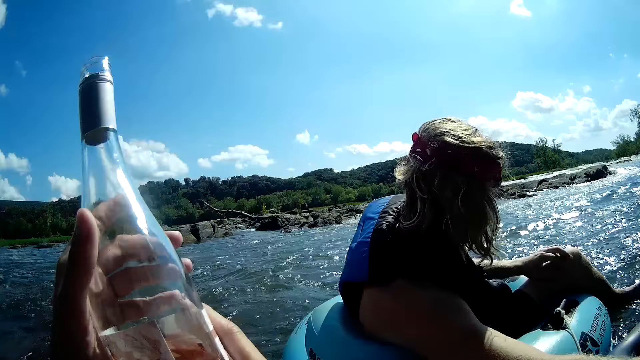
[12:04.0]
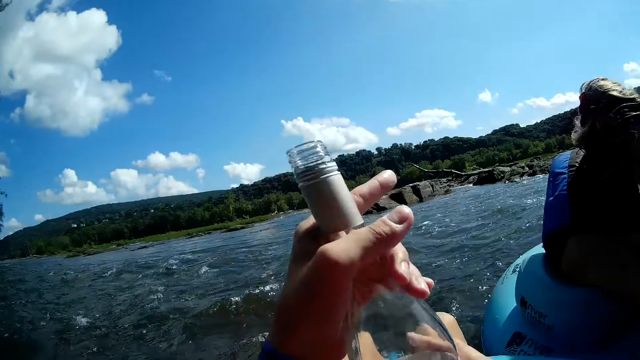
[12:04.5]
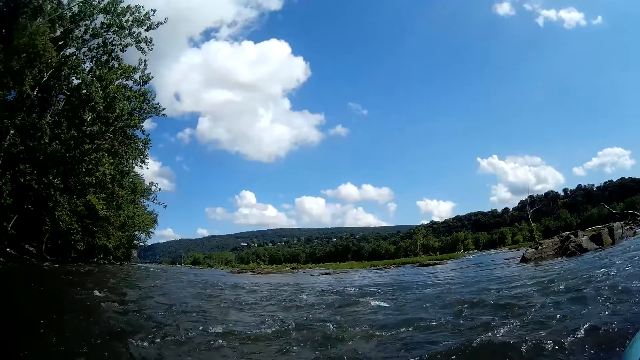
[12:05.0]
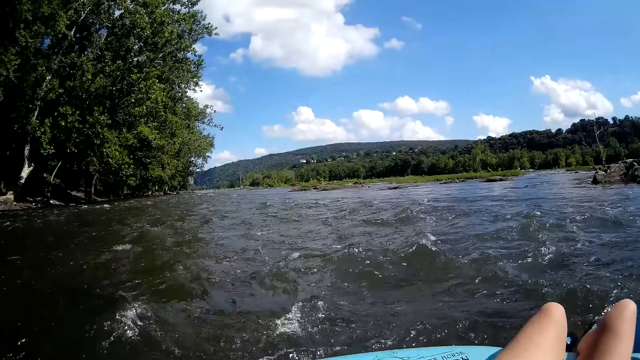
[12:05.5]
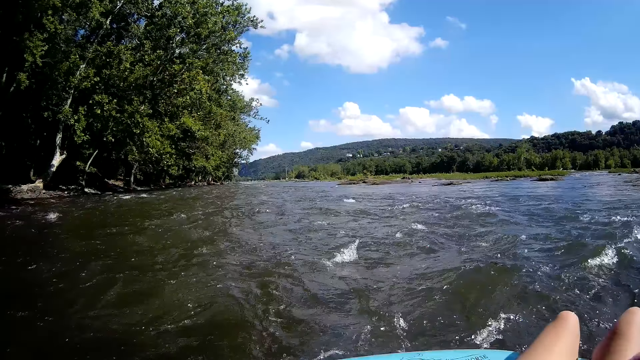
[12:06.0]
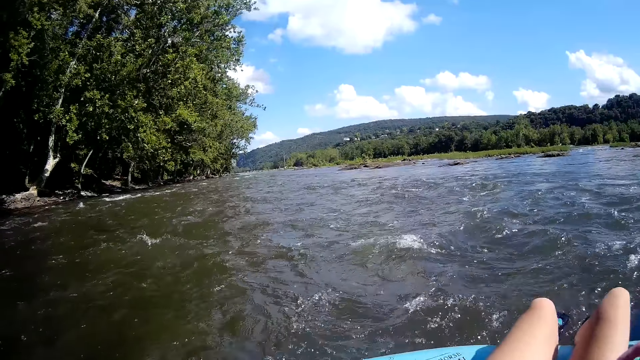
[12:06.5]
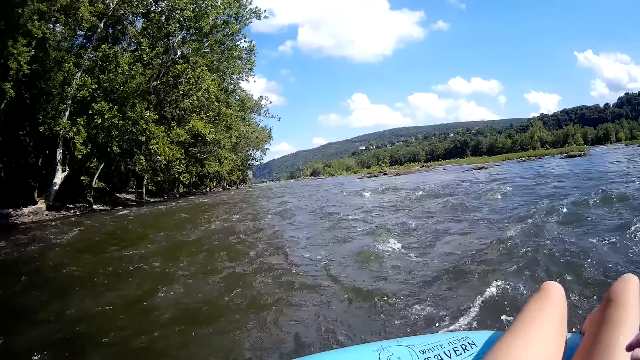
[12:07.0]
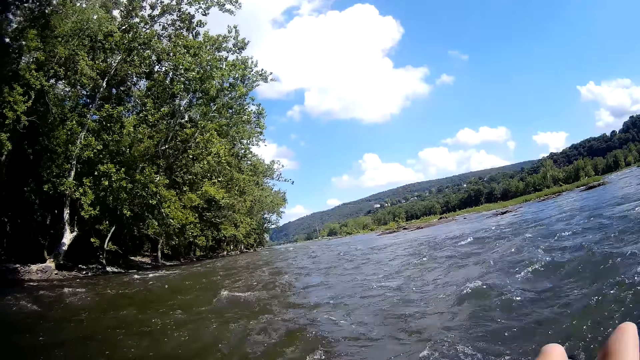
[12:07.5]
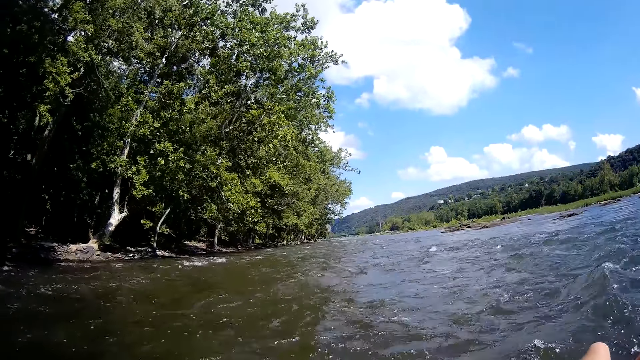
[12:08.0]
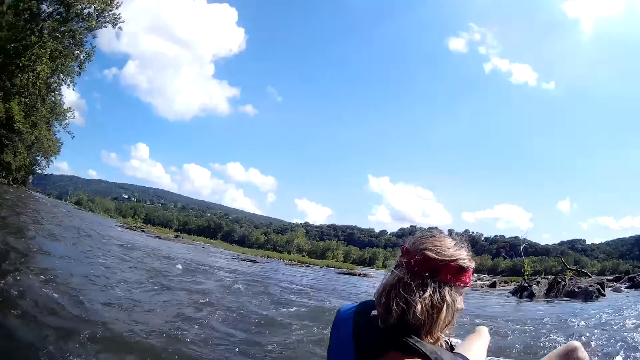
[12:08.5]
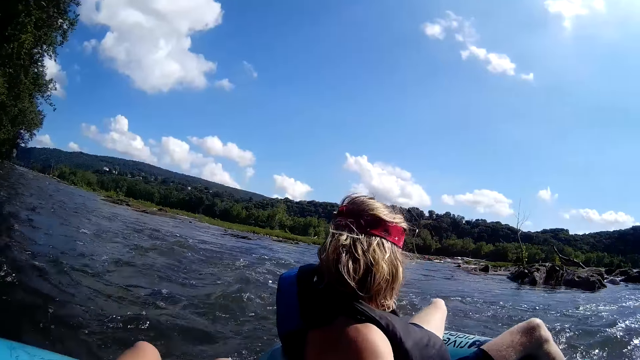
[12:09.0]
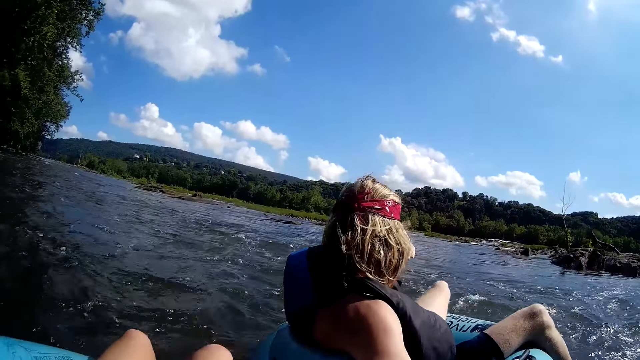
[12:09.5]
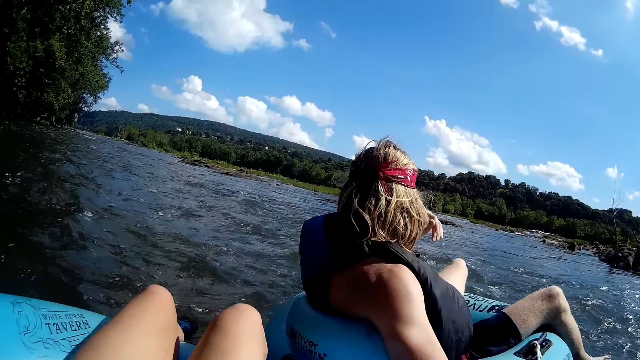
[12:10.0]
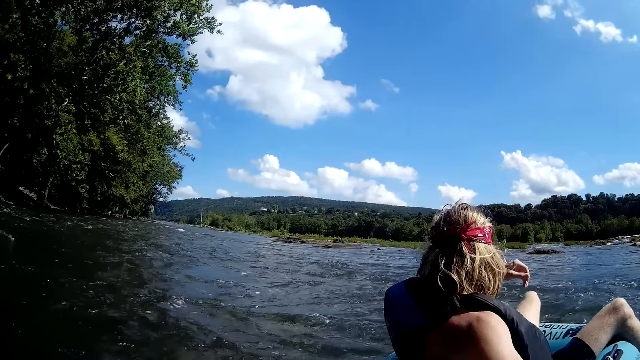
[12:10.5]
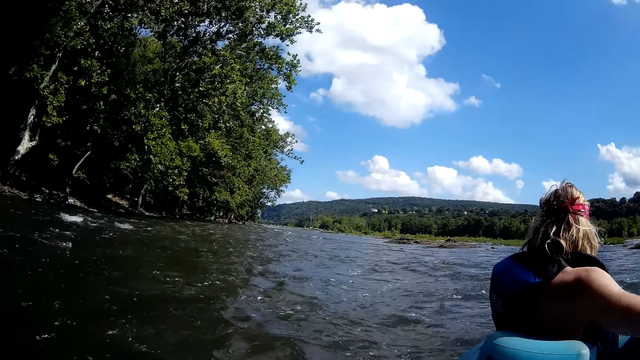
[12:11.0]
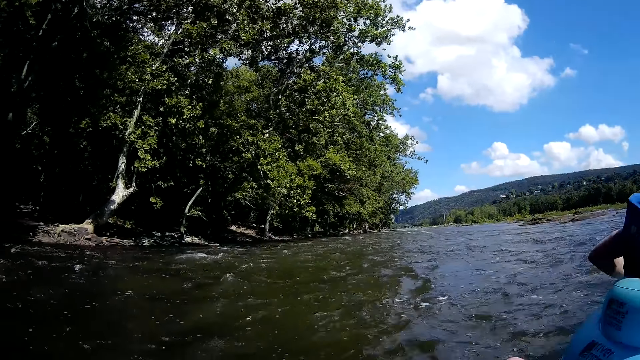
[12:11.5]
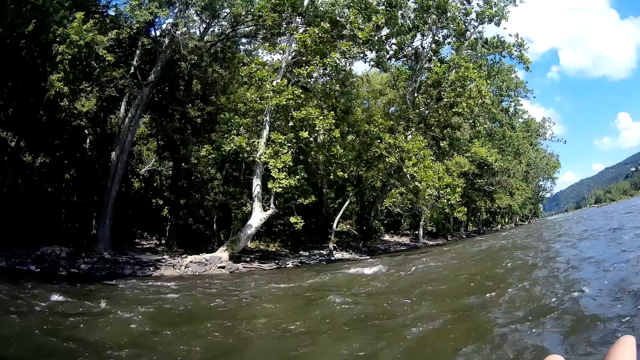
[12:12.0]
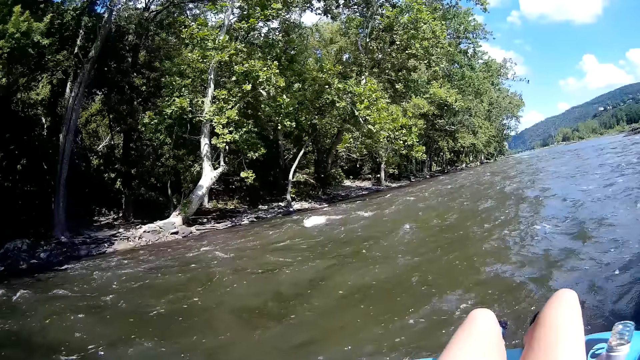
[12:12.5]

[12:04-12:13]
The camera wearer floats on water with a swimming ring.

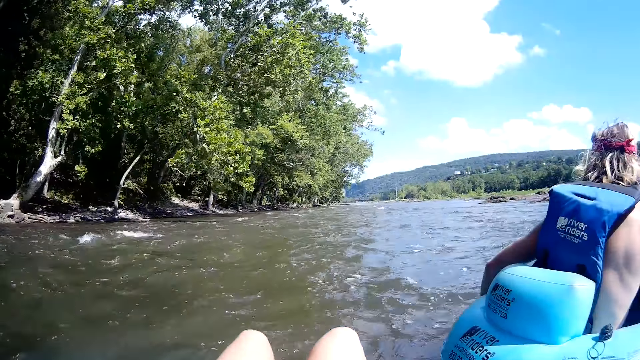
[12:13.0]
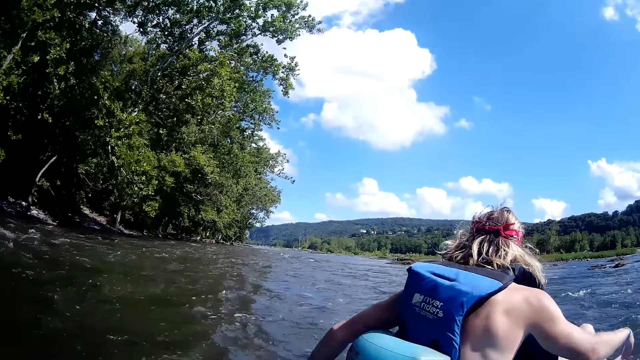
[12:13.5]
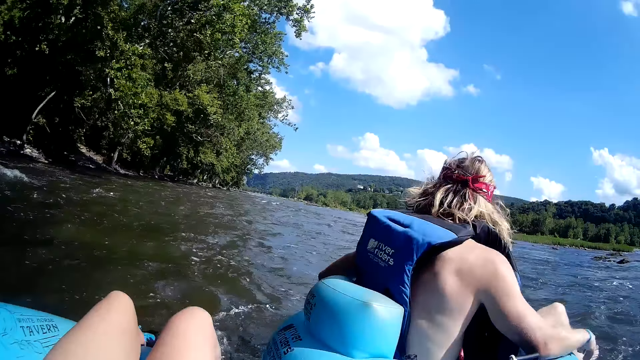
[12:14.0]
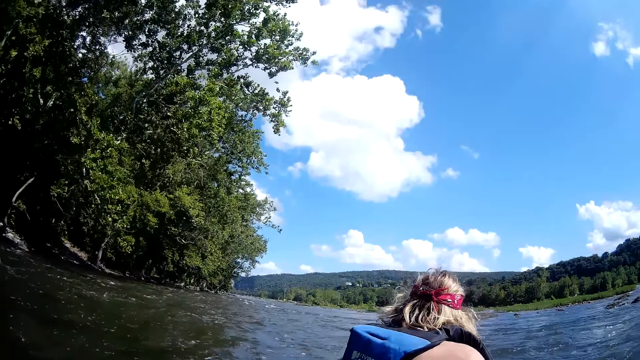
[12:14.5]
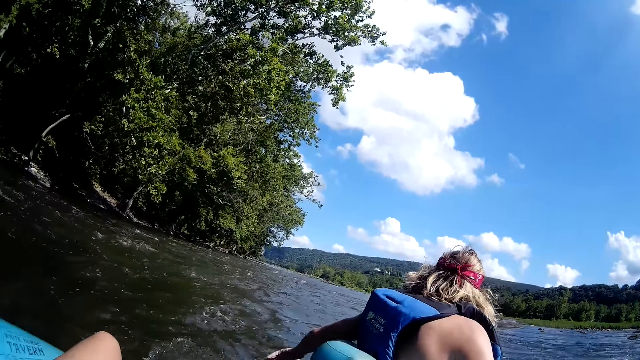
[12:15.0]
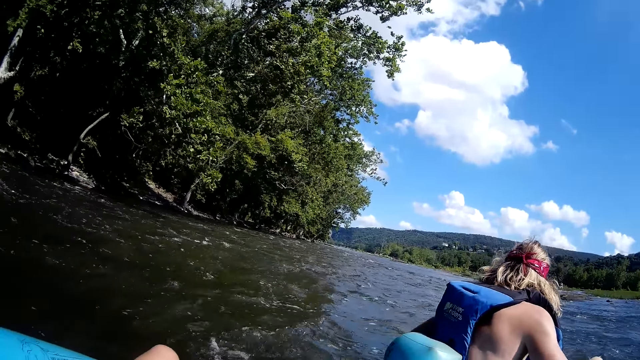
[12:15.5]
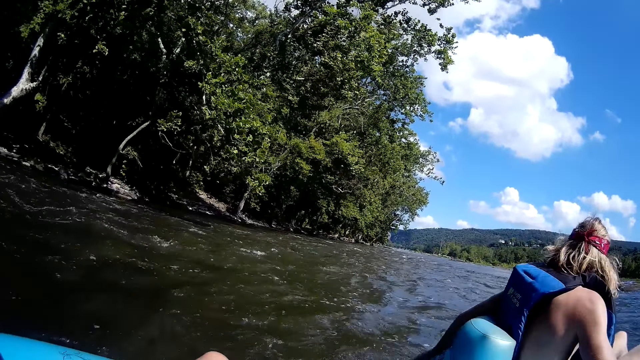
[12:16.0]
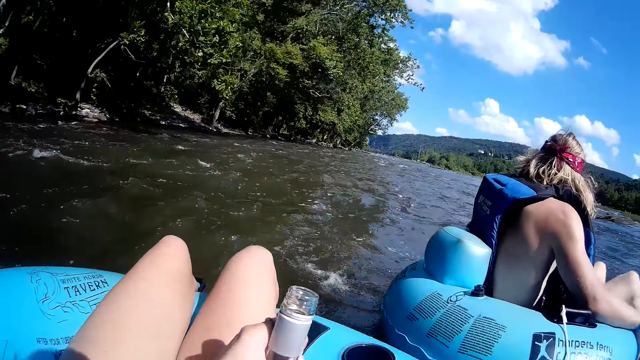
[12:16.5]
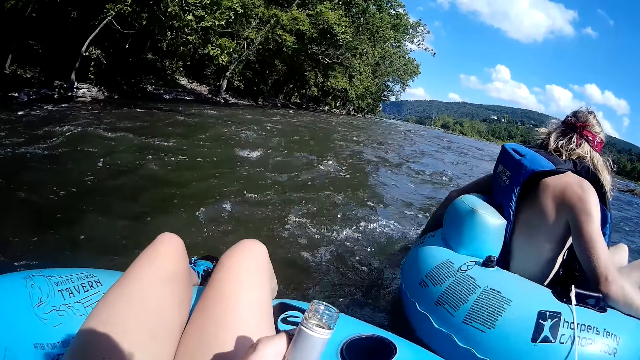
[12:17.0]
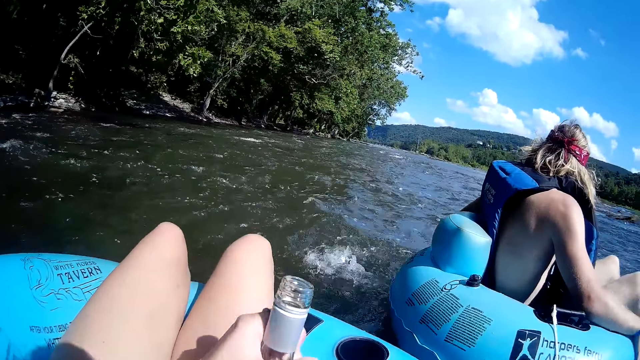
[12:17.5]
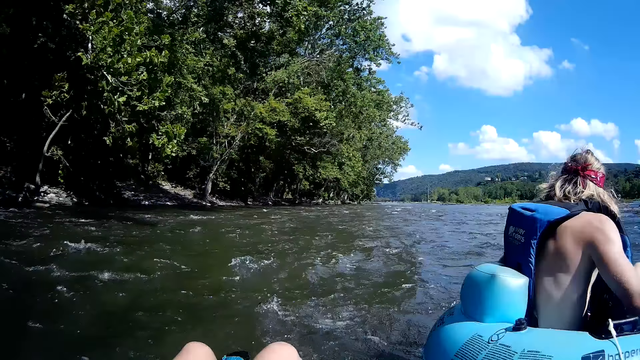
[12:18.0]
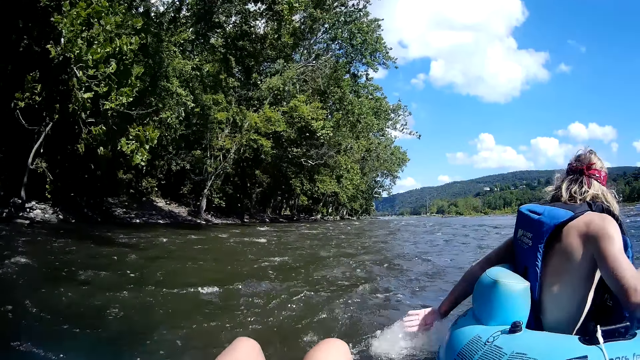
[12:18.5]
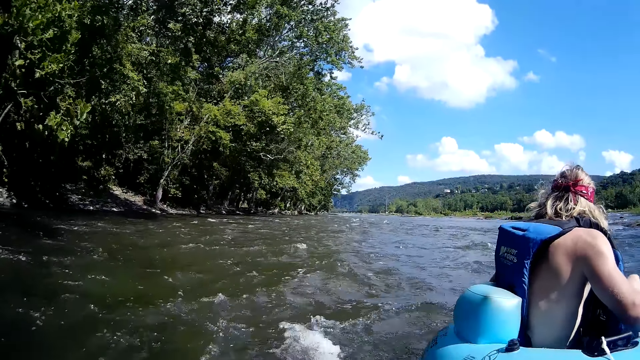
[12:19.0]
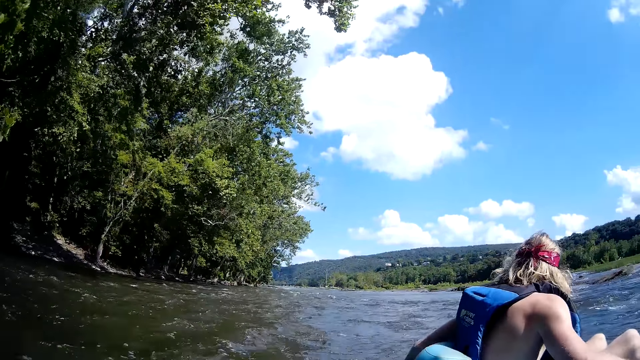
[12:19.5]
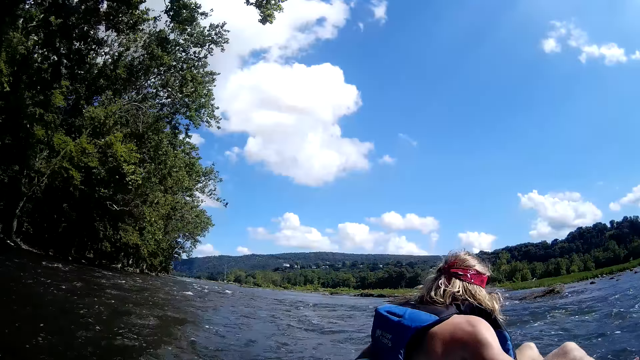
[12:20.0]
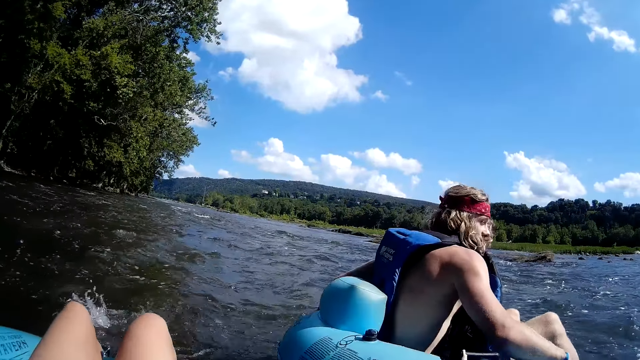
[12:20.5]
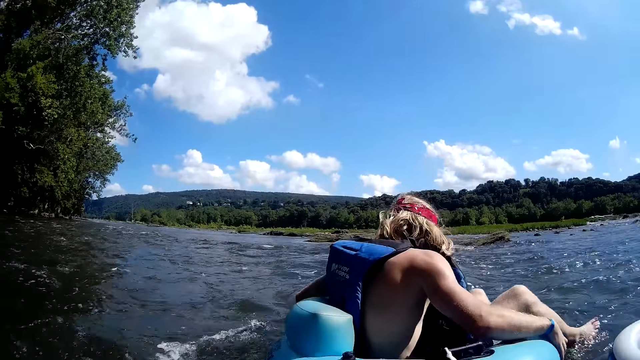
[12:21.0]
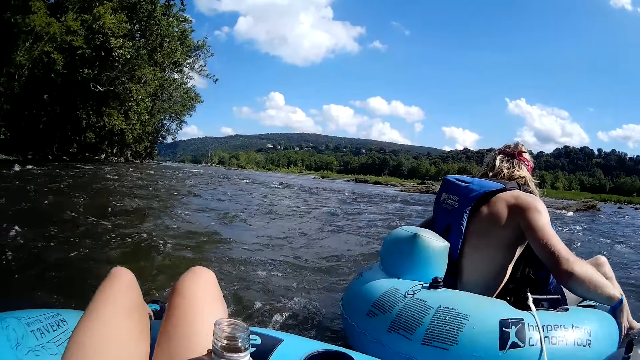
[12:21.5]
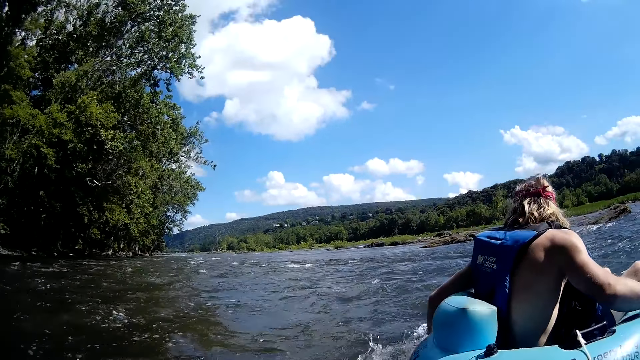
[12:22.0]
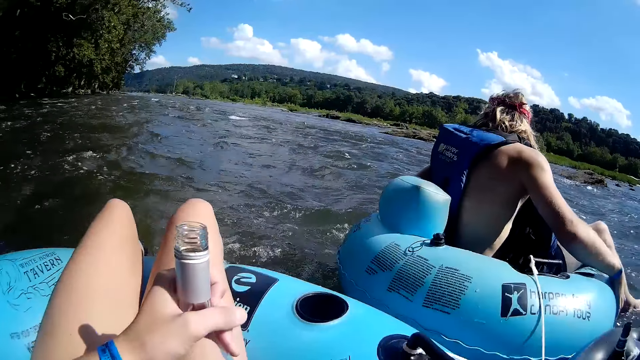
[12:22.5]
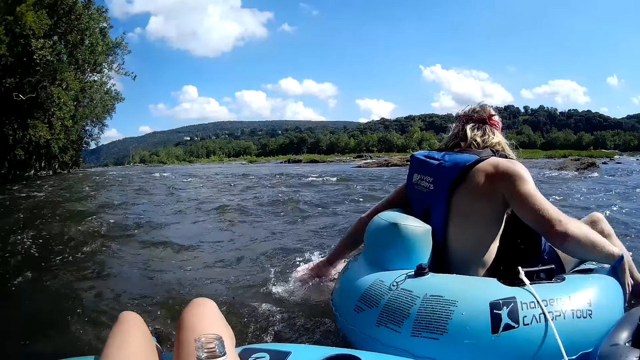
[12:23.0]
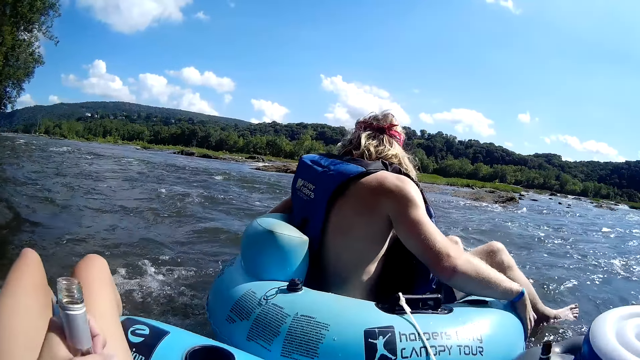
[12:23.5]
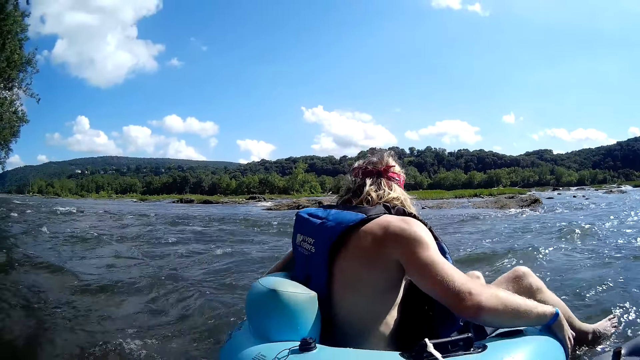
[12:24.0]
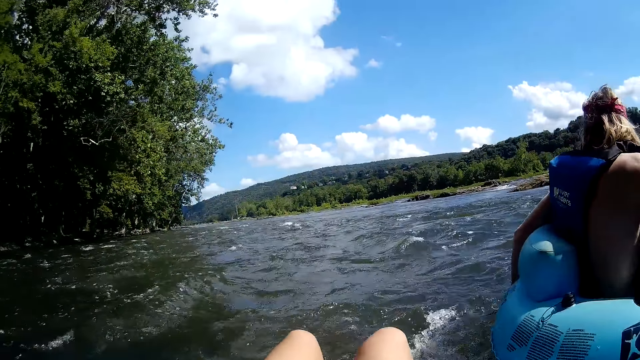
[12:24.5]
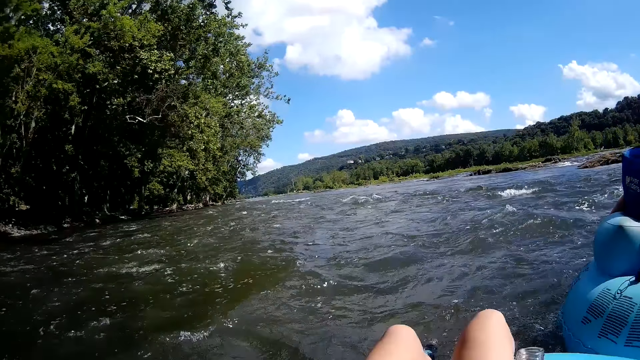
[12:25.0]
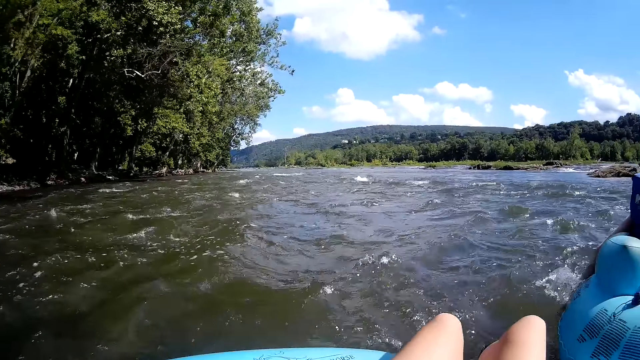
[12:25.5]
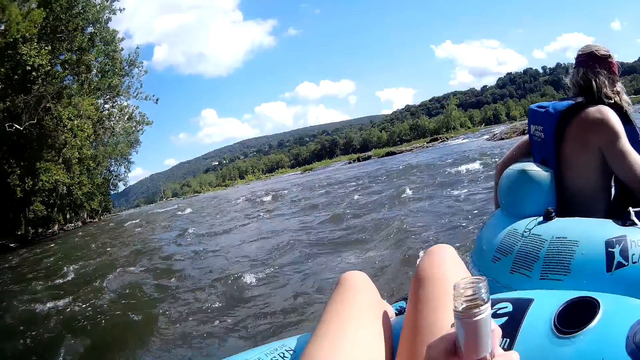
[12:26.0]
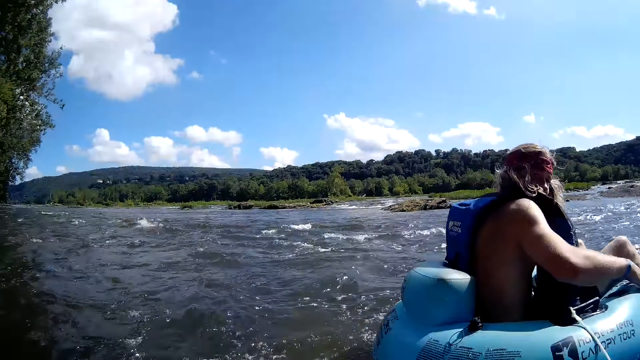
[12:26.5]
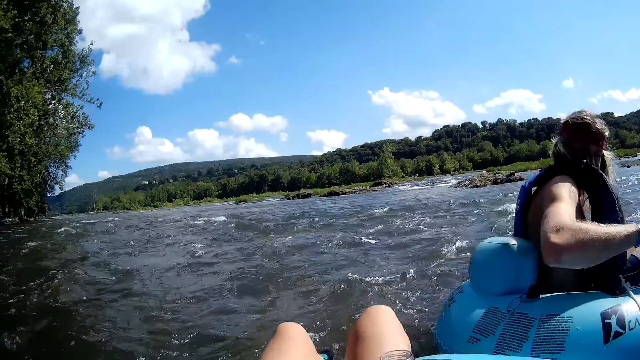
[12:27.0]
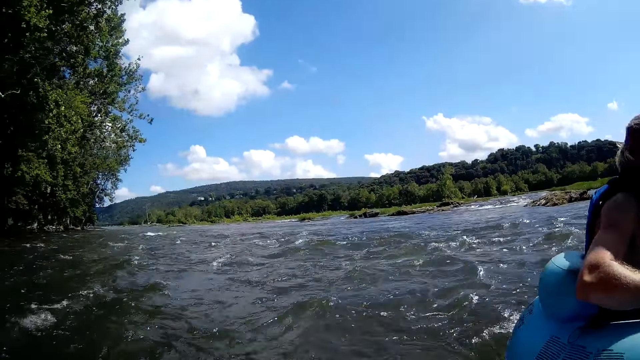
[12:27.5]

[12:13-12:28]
A man moves a hand in water. The man paddles the stream water with his left hand. The camera wearer converses with the man on the stream.
